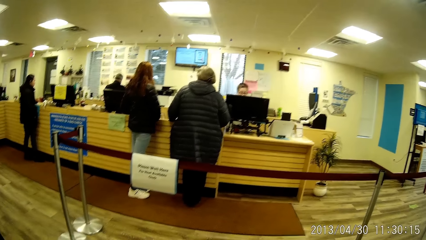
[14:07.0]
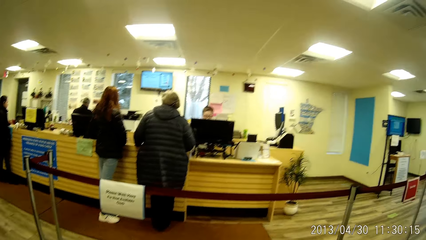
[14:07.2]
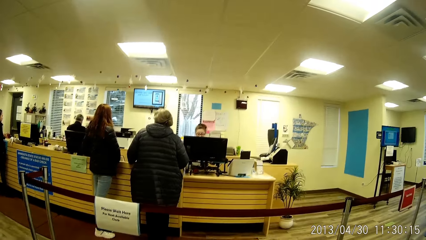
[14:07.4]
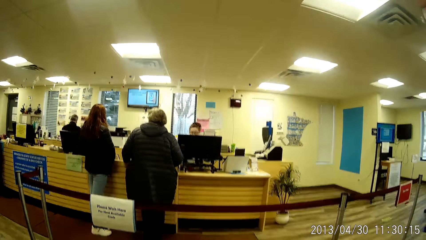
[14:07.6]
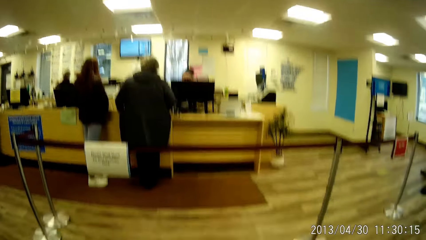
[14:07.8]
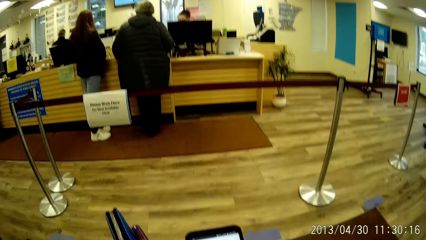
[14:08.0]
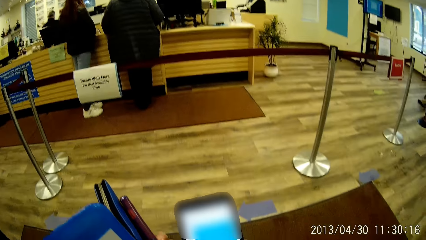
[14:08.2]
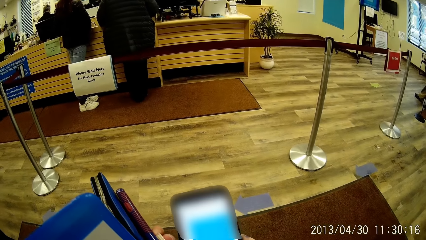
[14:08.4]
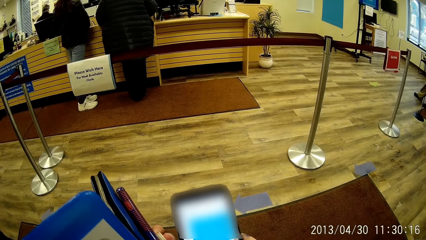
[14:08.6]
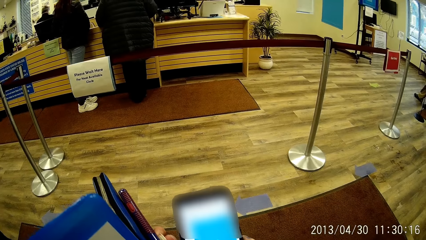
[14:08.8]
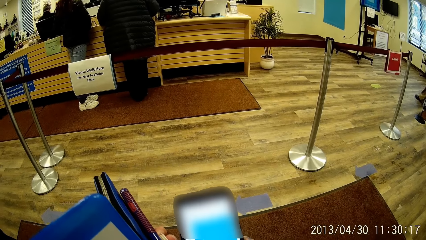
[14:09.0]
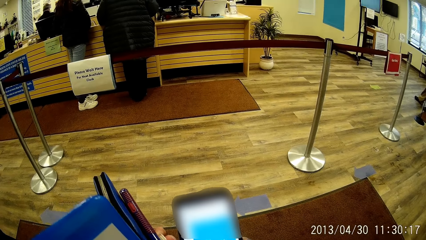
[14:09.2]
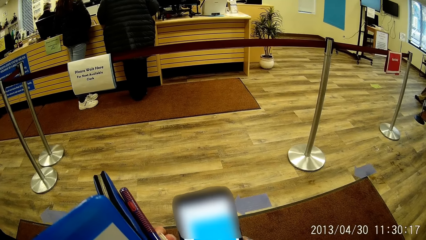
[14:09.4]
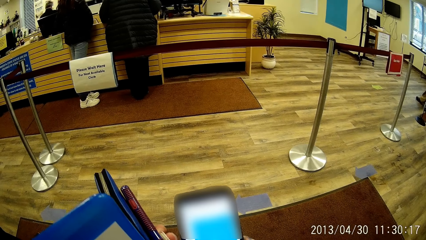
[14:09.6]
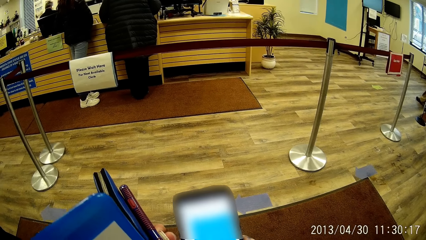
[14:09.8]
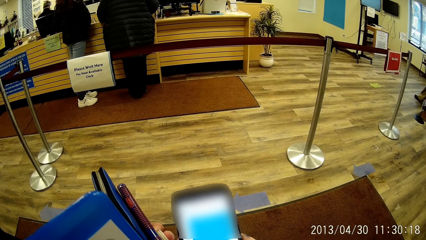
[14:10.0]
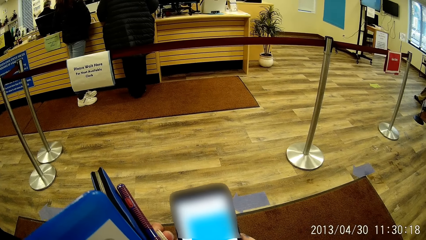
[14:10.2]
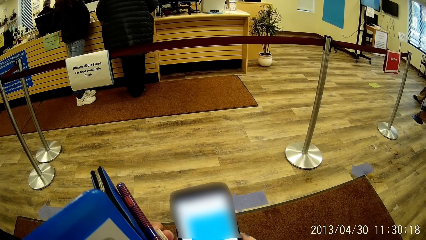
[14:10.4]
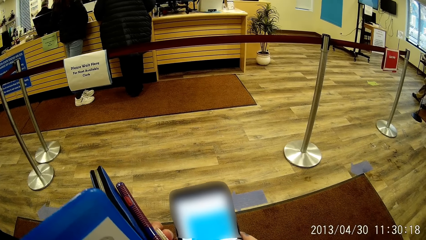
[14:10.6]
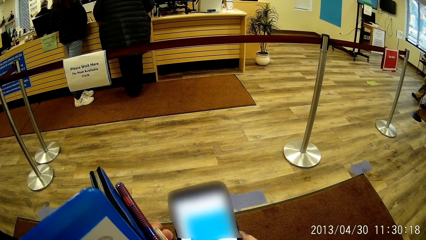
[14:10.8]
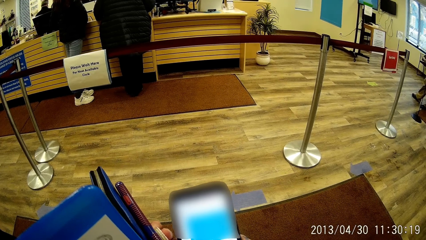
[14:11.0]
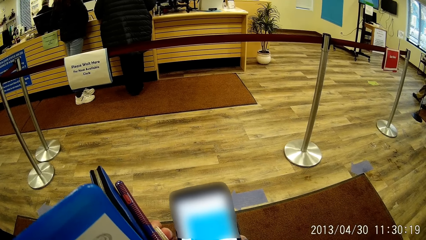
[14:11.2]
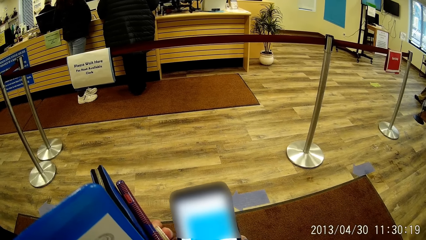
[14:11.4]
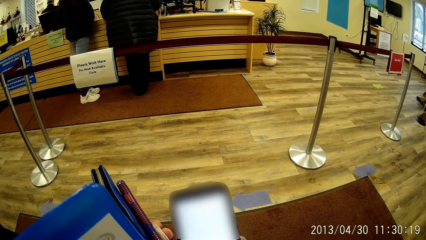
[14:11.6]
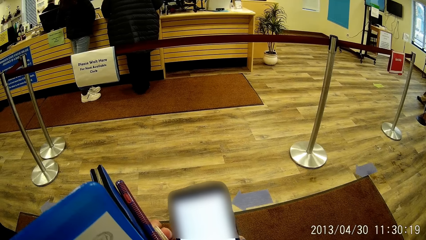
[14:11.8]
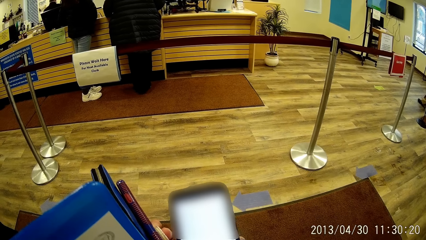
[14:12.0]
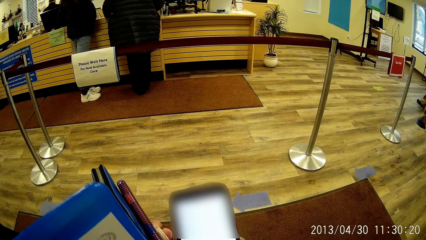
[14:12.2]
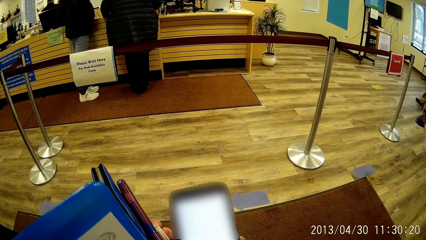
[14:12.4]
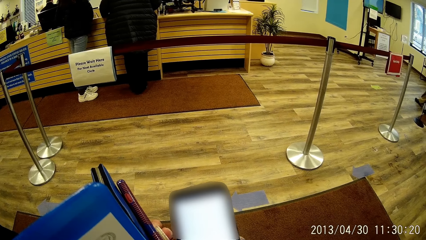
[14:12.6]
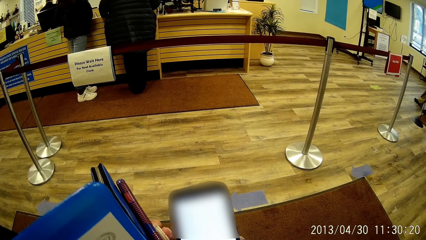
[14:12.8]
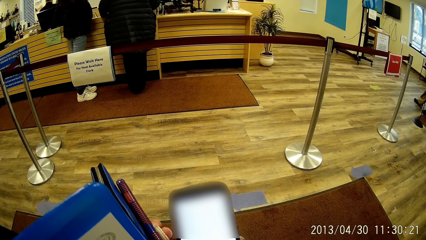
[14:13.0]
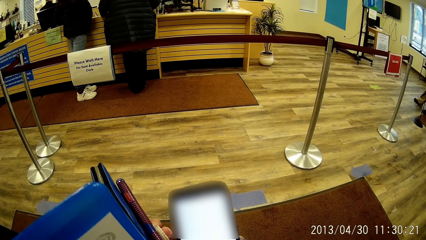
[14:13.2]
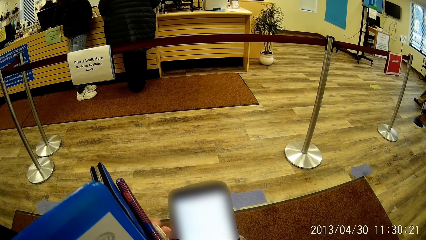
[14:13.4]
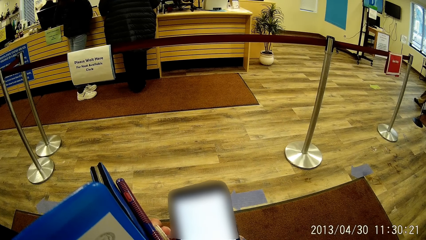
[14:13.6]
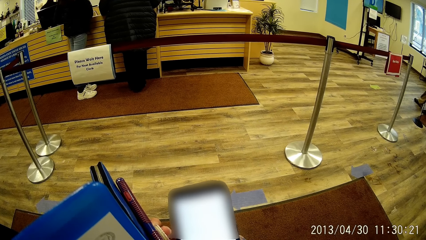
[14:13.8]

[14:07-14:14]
The camera wearer operates her phone with her right hand.

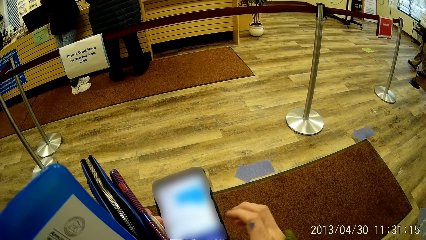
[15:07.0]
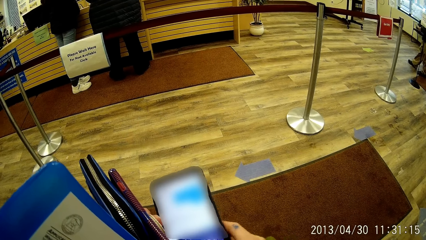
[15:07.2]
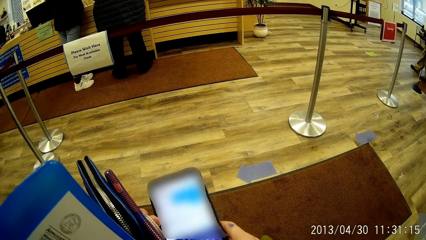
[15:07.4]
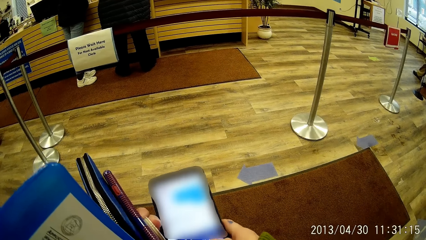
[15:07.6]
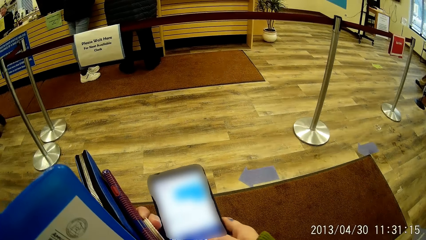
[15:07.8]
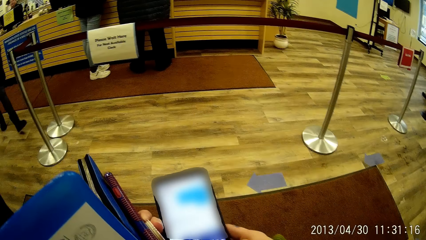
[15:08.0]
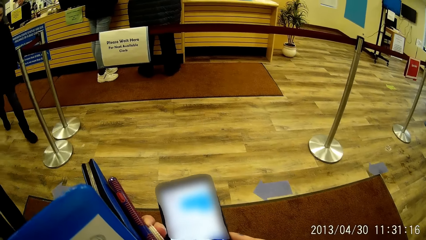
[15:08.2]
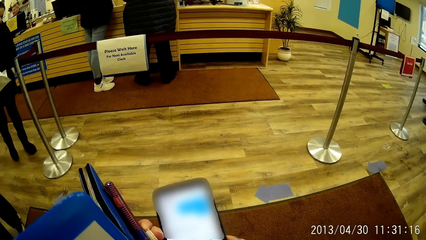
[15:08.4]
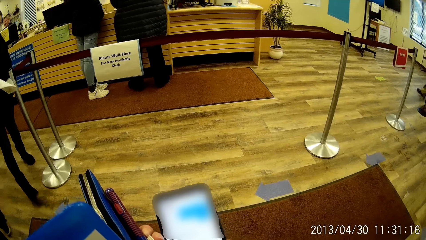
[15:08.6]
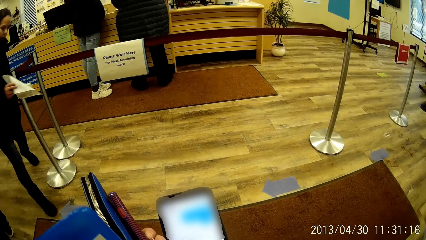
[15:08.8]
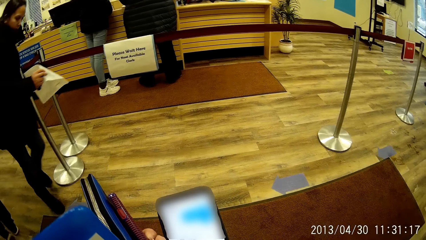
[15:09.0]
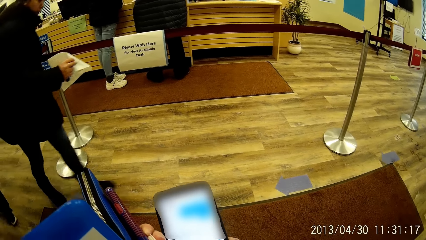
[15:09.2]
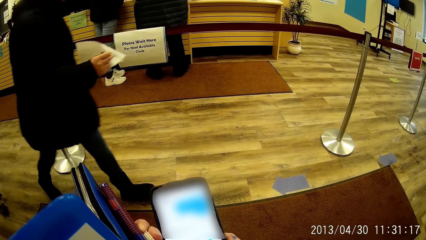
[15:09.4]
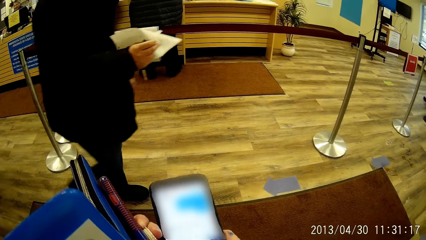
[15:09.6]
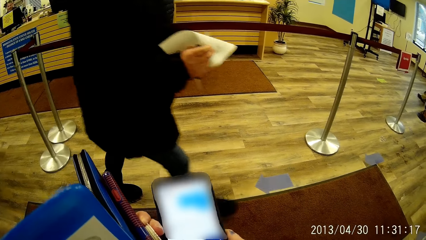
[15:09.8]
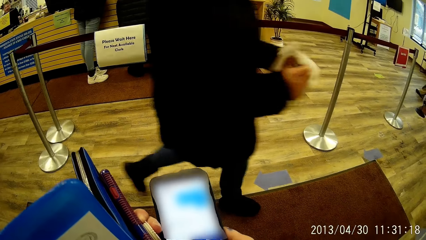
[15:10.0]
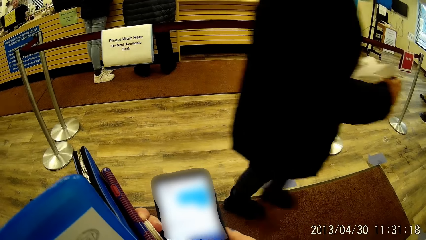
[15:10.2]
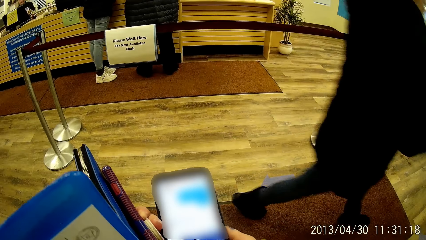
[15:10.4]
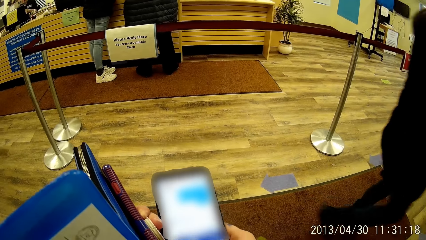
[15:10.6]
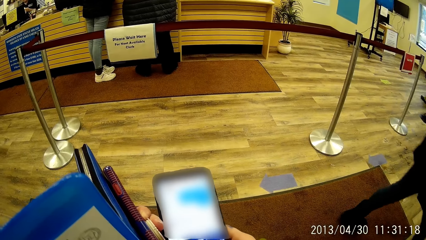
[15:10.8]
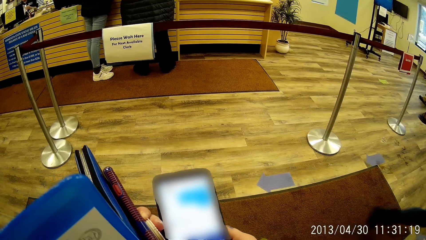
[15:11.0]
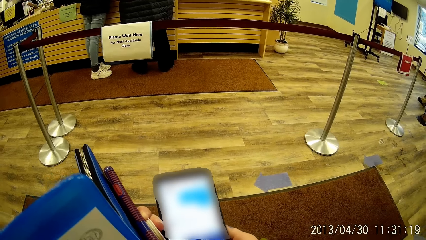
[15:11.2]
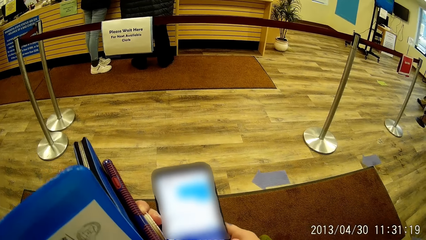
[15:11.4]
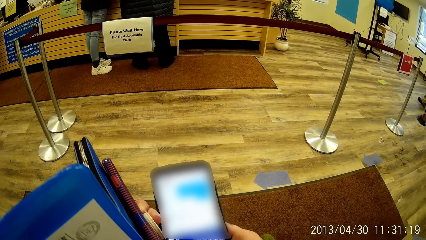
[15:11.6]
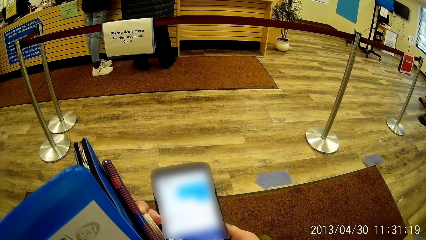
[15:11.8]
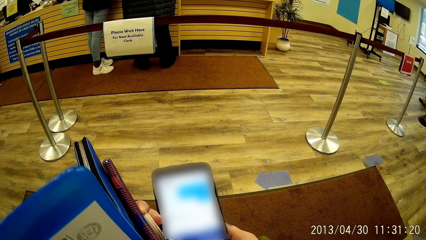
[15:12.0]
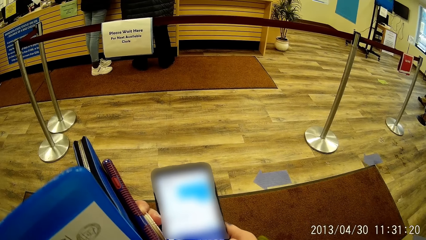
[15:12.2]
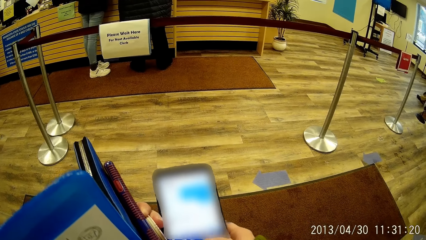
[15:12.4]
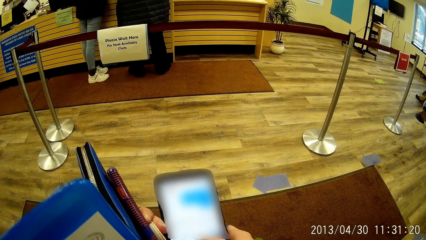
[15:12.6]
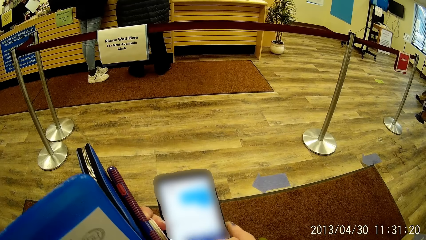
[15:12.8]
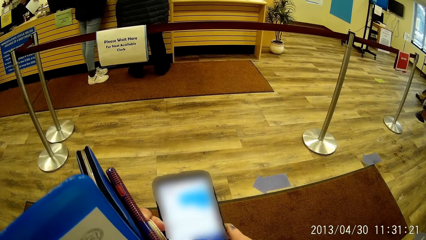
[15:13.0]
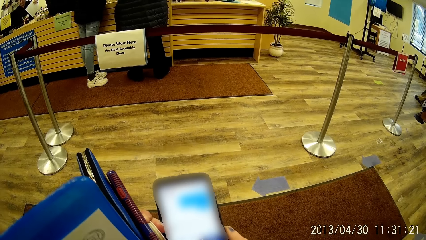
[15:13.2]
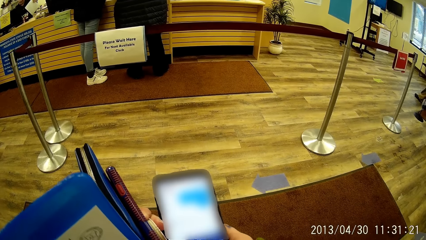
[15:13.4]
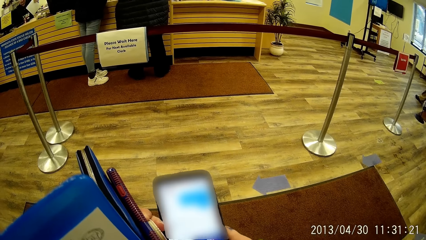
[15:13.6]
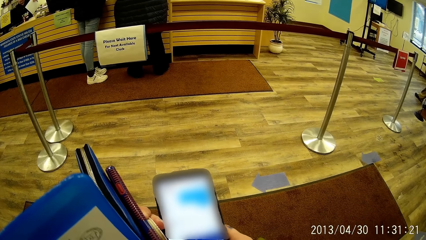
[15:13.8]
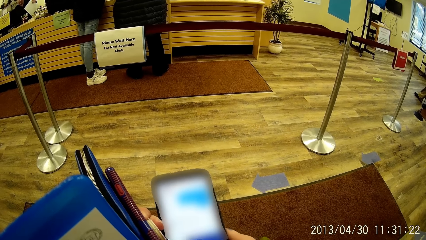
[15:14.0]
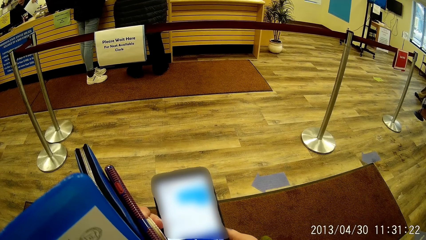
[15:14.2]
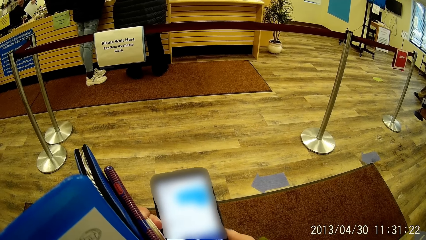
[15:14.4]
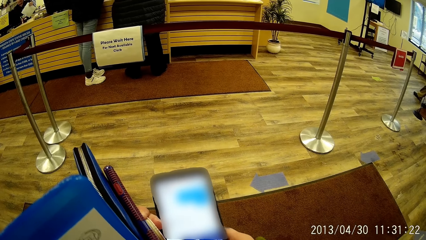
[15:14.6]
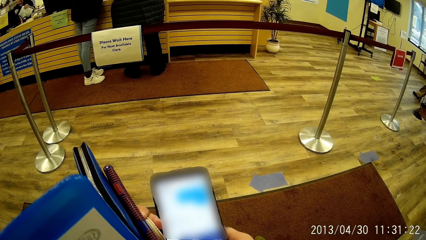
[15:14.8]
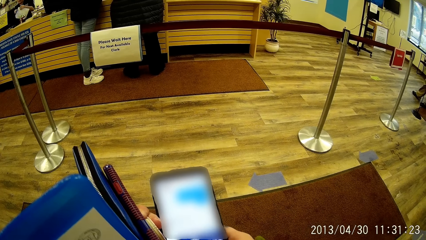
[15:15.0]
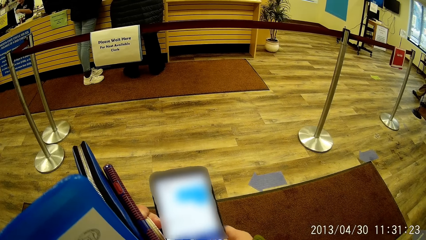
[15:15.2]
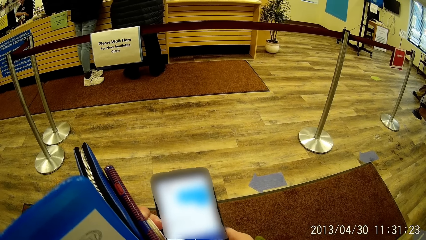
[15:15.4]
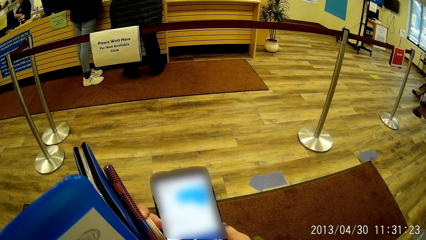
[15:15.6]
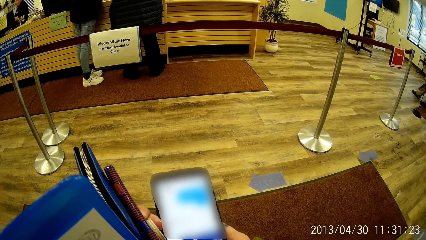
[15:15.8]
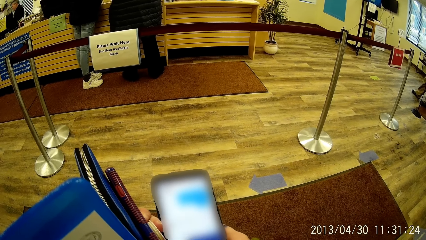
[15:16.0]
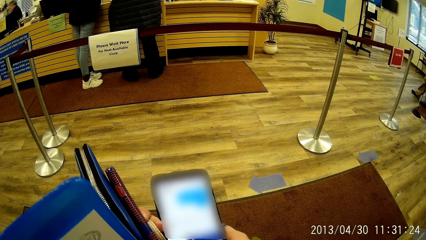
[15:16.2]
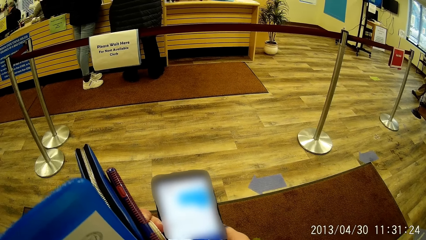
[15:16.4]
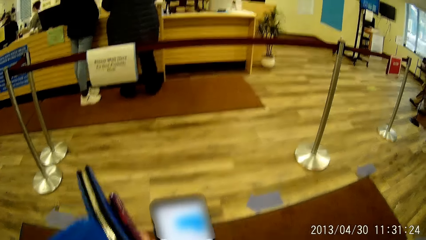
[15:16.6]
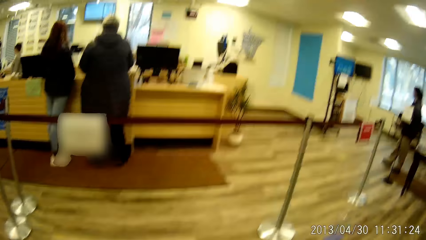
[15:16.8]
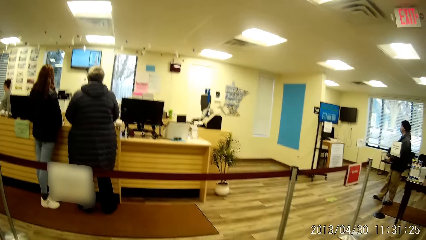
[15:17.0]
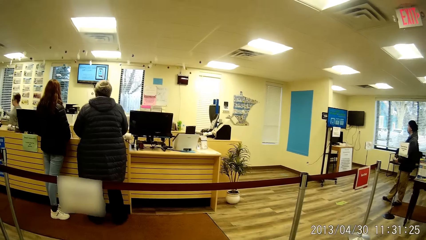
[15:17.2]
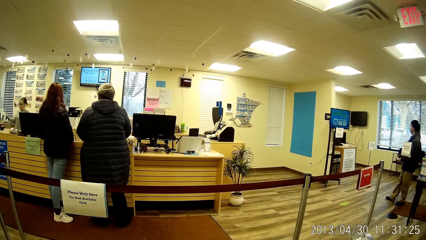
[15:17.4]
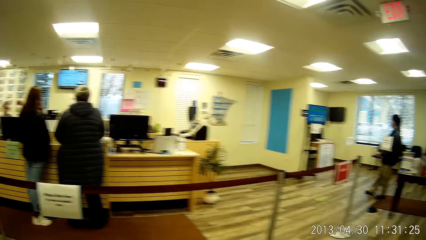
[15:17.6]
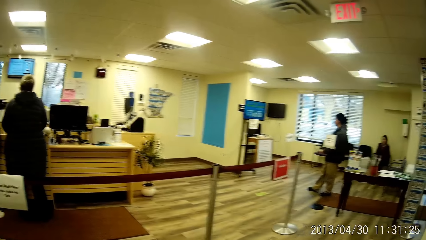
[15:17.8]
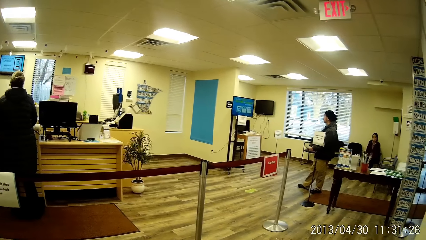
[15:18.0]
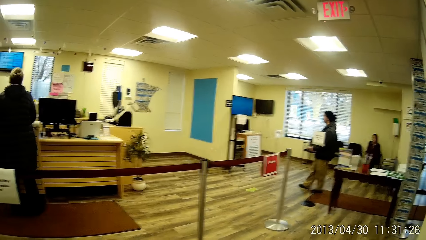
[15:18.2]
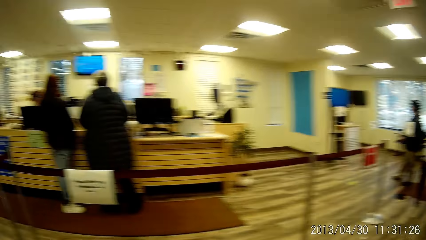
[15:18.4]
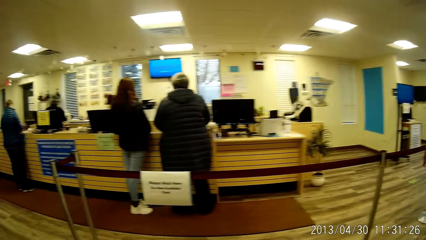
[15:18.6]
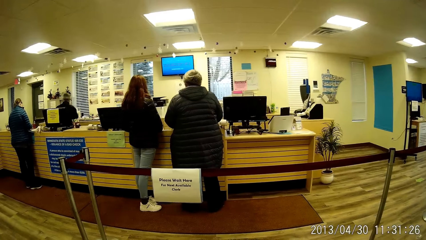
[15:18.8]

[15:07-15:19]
A woman walks past the camera wearer. The camera wearer scans through the office.
